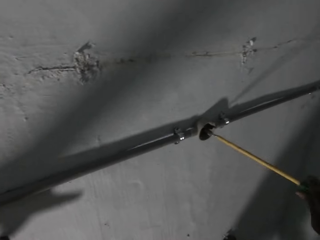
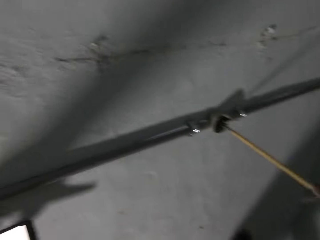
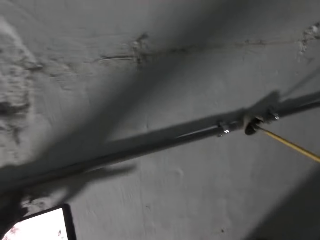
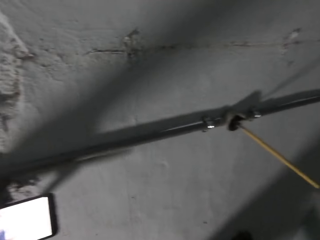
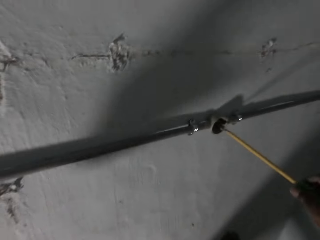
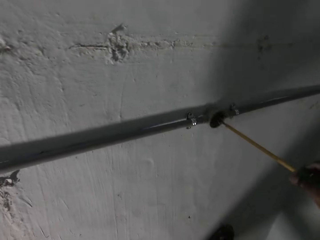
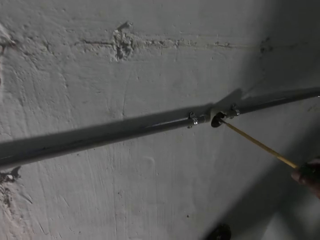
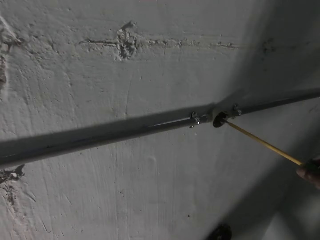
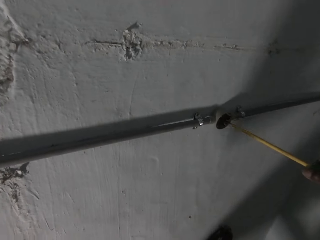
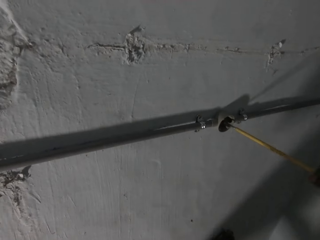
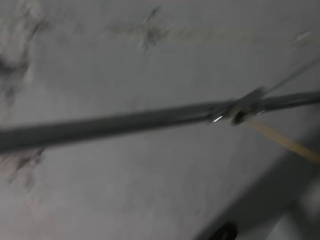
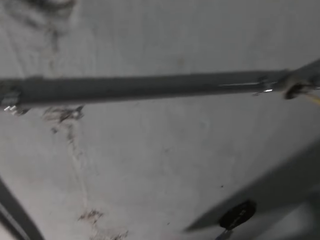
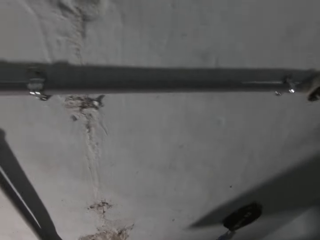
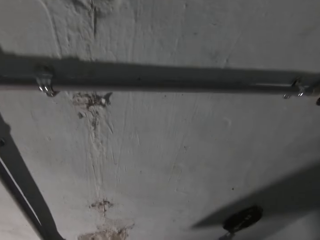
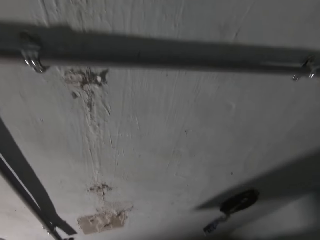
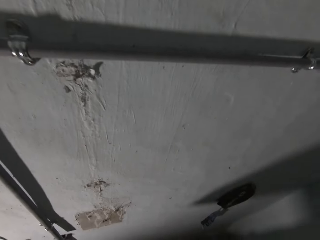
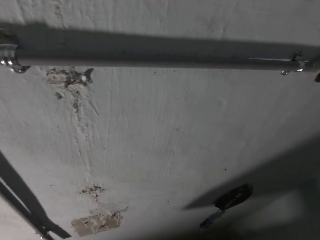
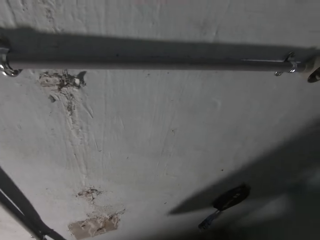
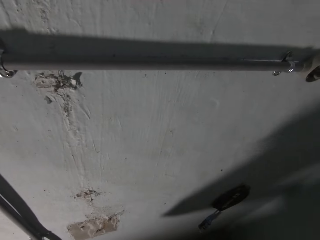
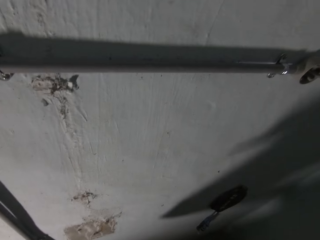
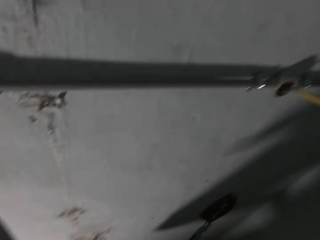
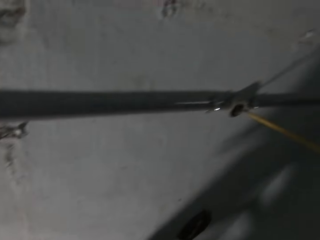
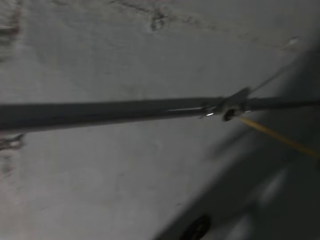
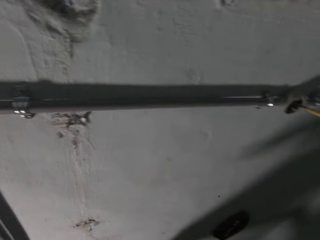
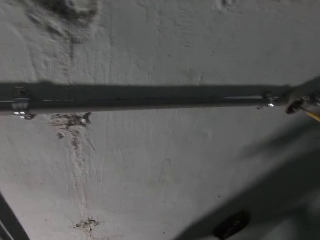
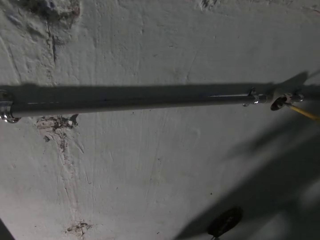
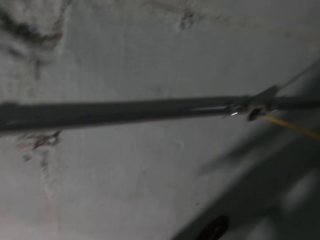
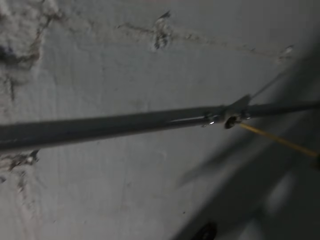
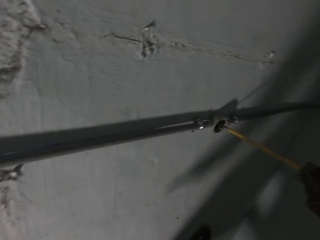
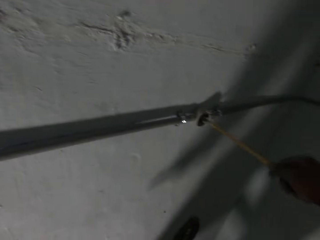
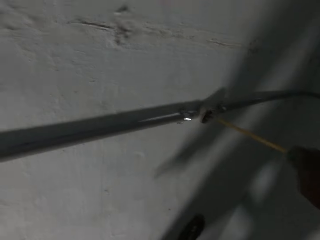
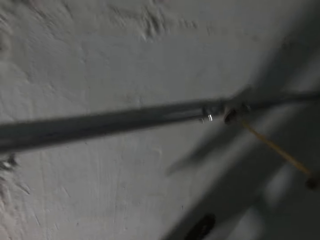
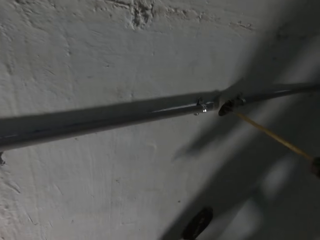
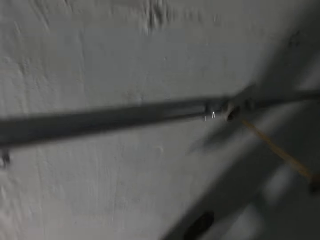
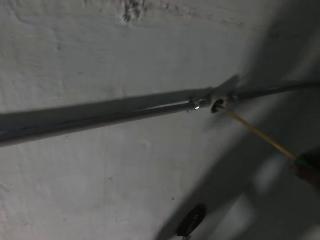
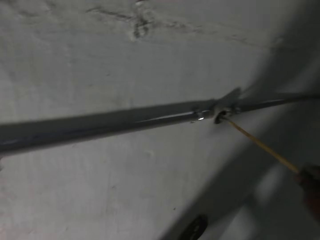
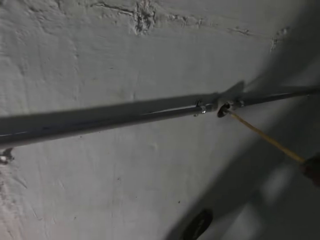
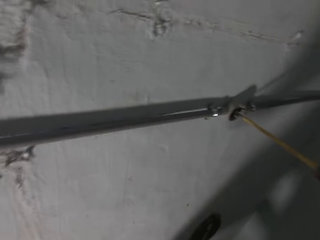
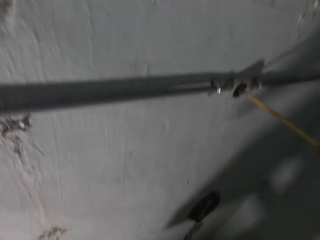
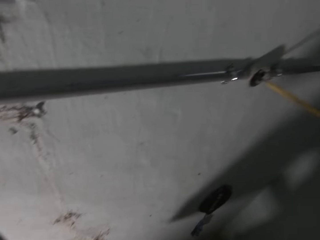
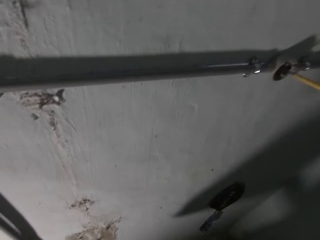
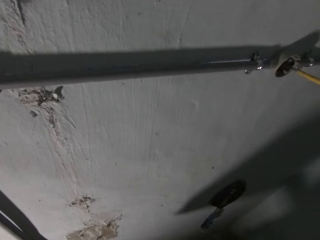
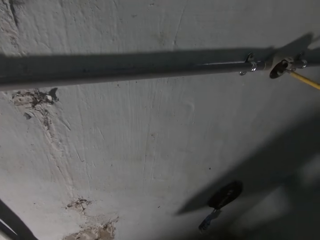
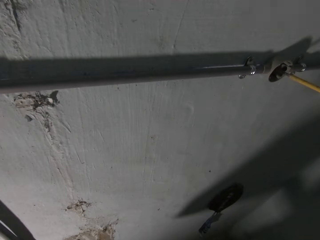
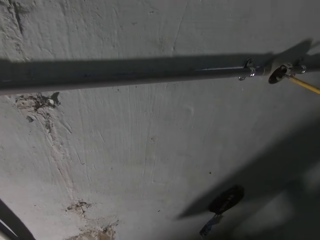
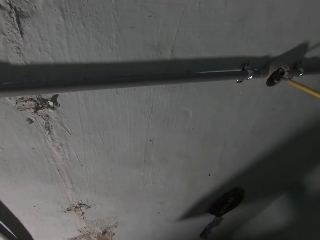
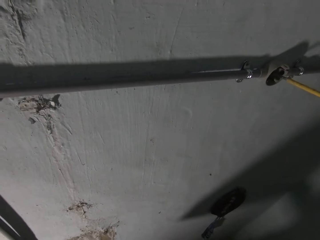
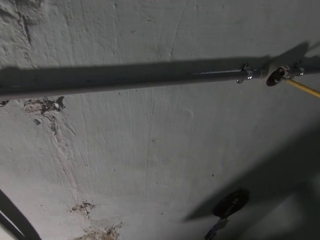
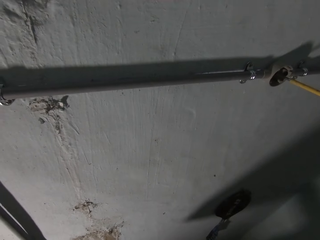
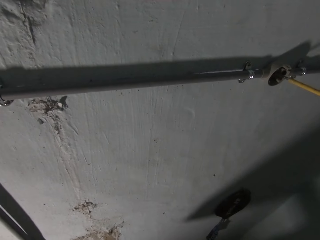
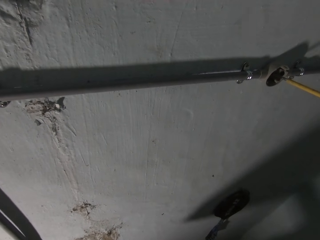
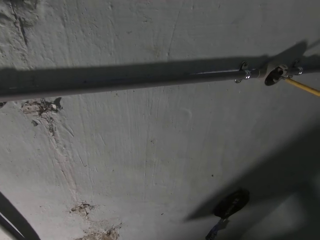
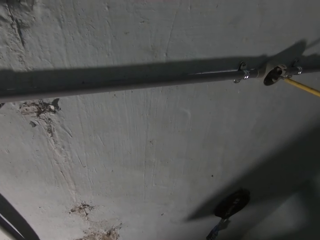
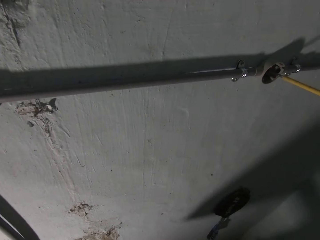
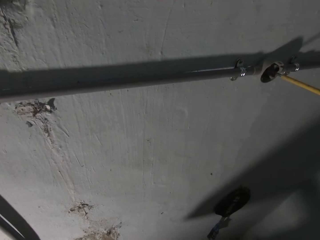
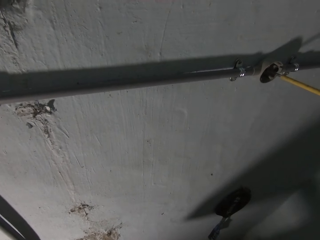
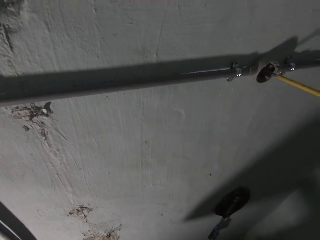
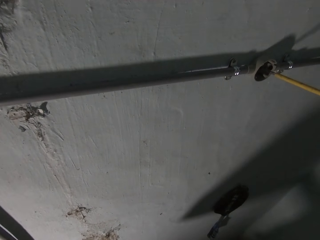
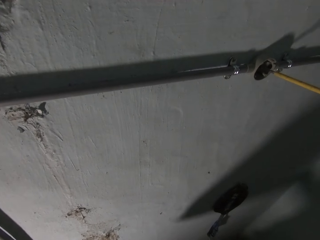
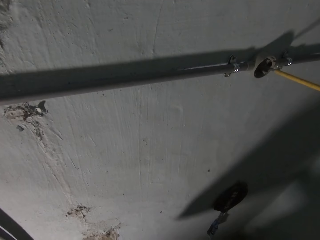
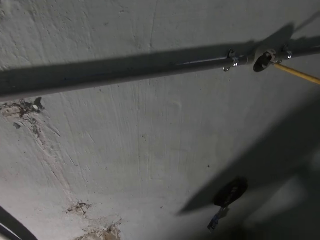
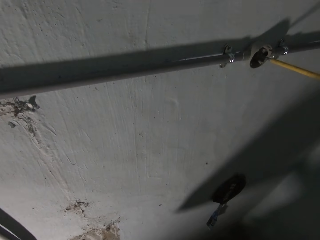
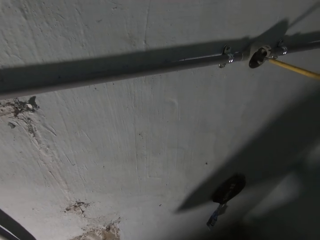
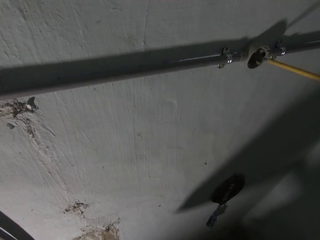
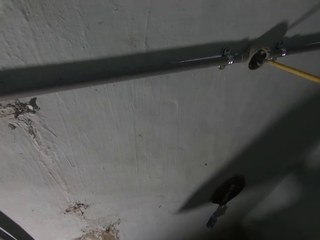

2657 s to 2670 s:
The camera wearer picks up a paper from a table with his left hand. He stares at the wall. He unscrews the regulator's screws with the screwdriver. He stares at the wall.

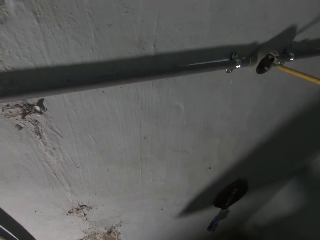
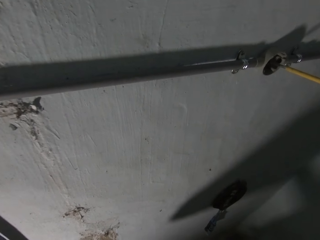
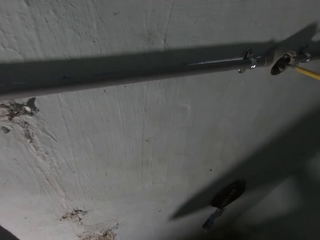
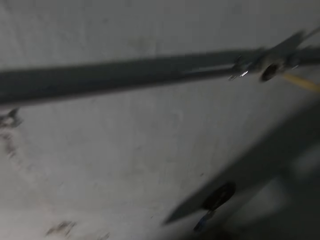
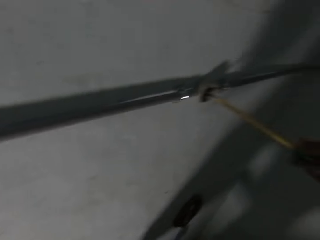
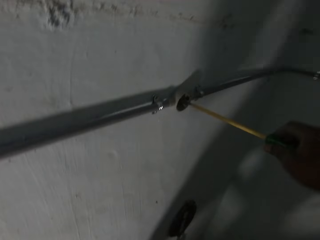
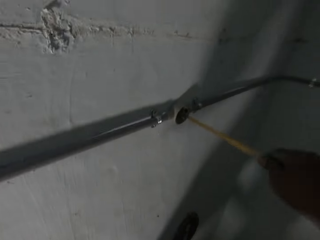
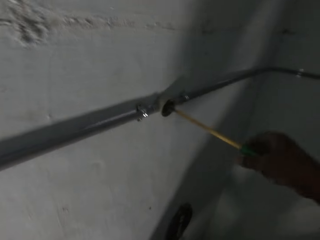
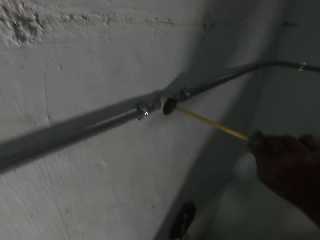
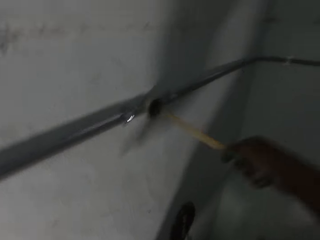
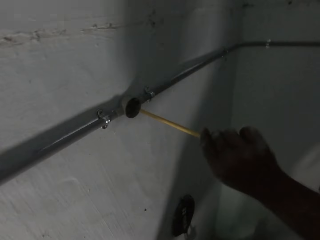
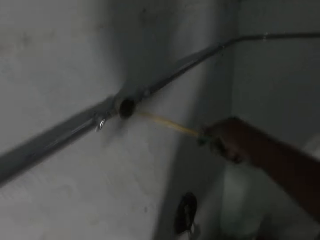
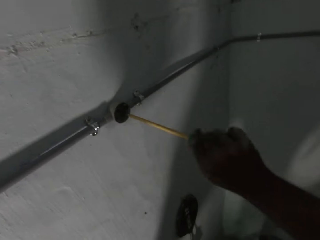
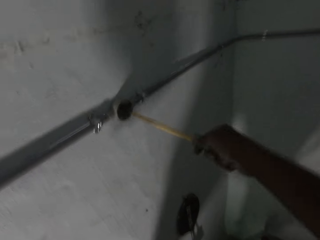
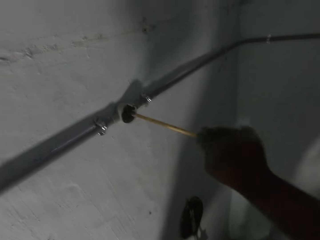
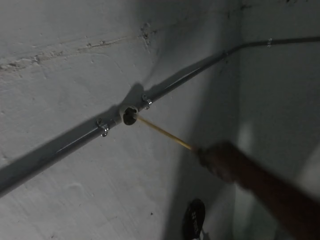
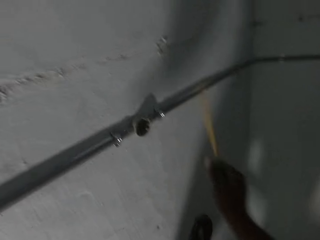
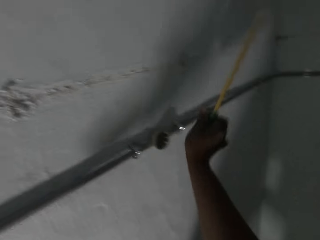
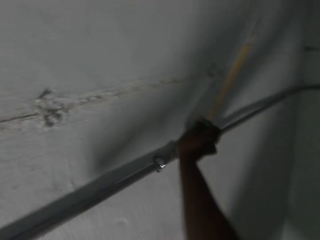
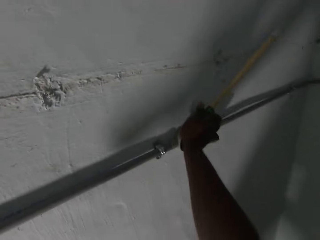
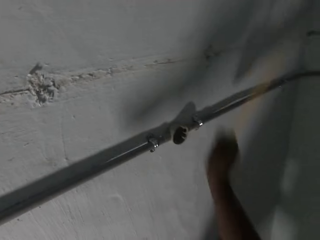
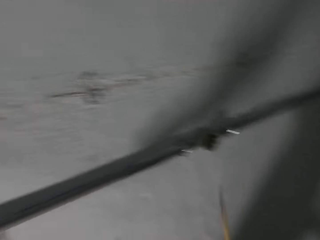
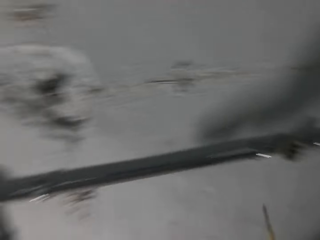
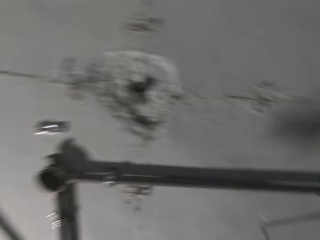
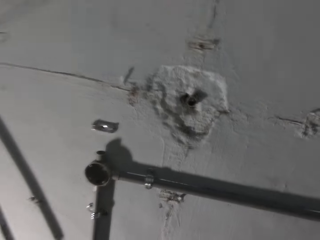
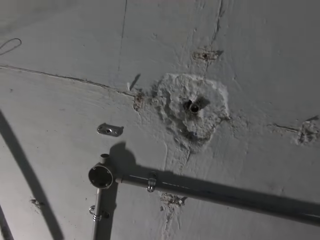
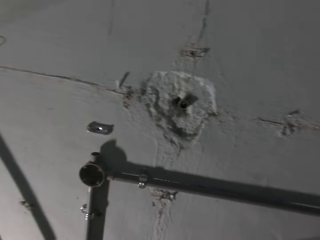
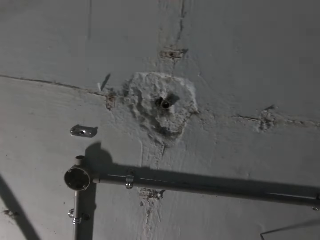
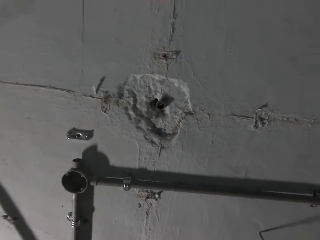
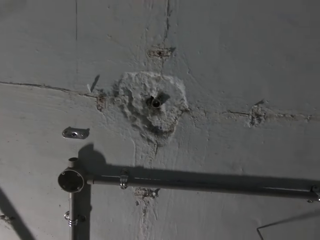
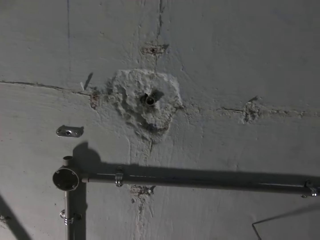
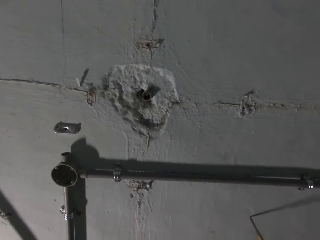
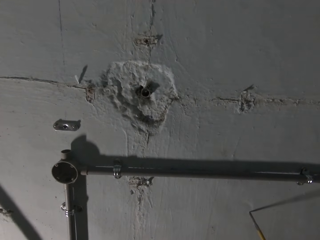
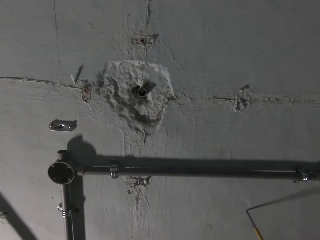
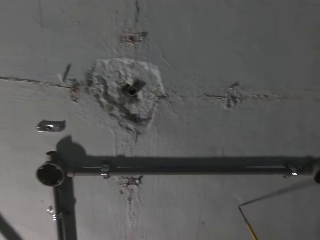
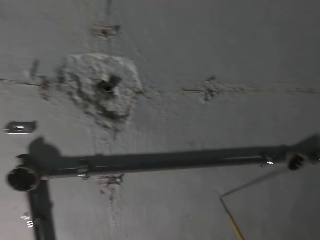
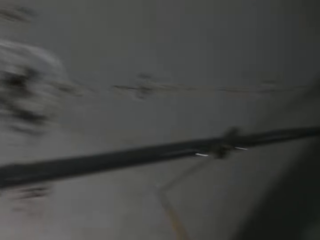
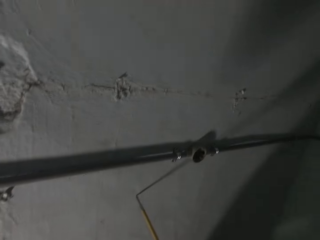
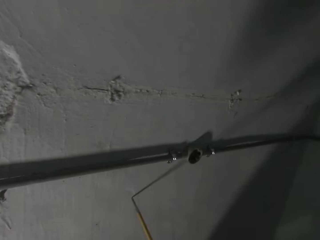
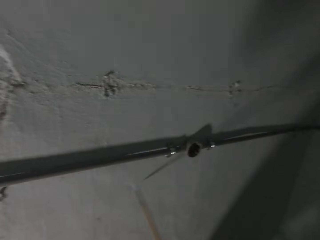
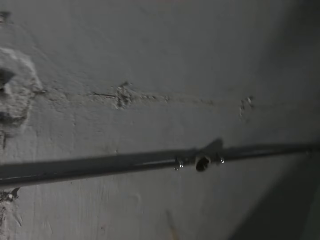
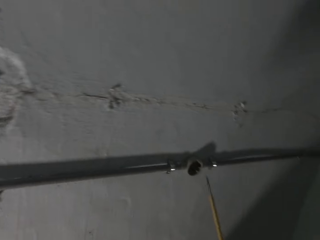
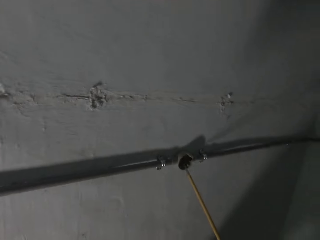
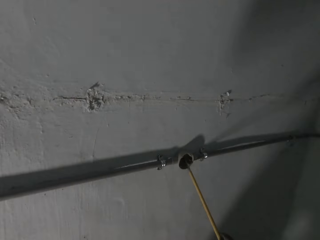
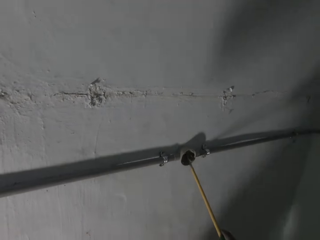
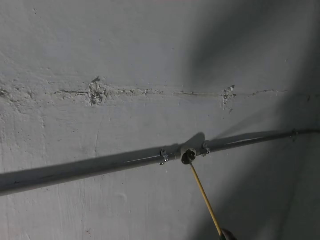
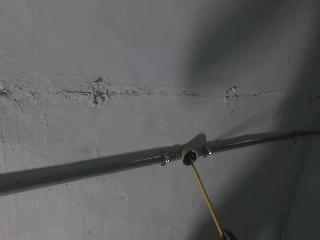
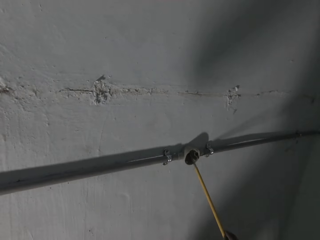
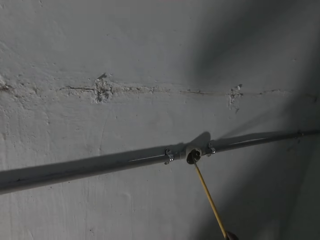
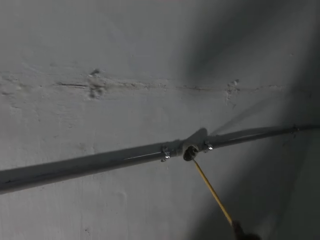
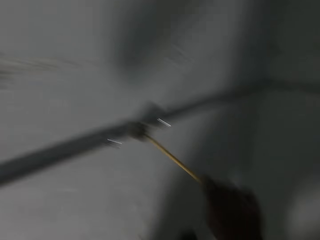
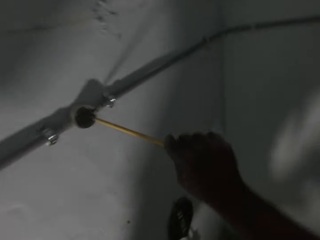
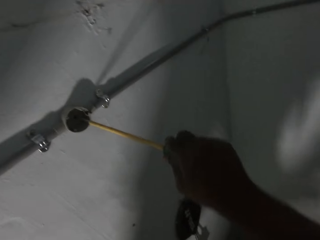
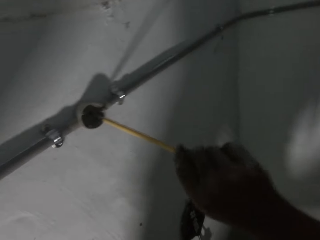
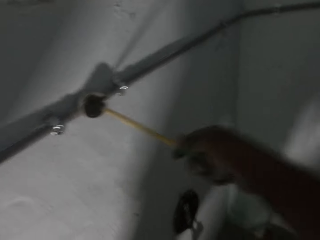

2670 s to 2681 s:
The camera wearer unscrews the regulator's screws with the screwdriver. He hits the wall conduit or regulator with his right hand. He stares at the wall. He fastens the screw of the wall conduit with the screwdriver in his right hand. He places the screwdriver on the regulator. He unscrews the regulator's screws with the screwdriver.
